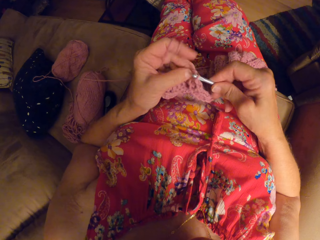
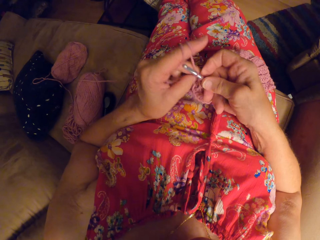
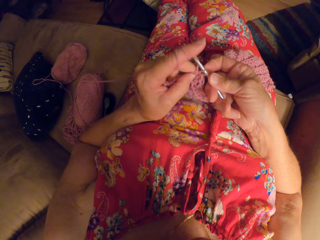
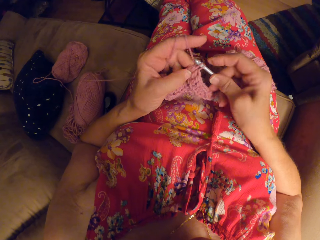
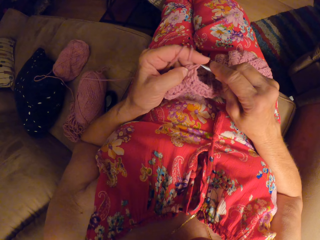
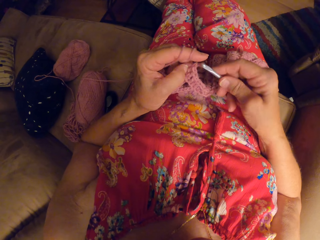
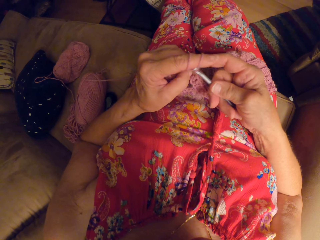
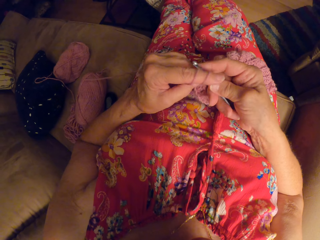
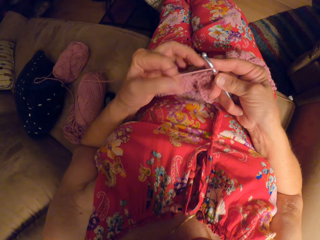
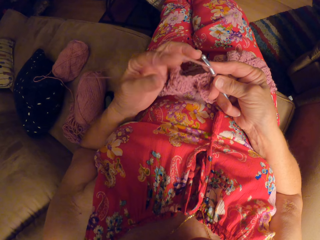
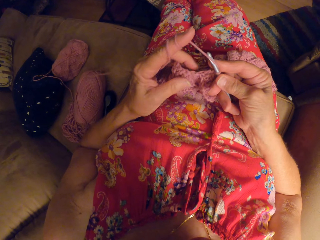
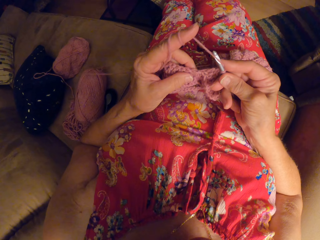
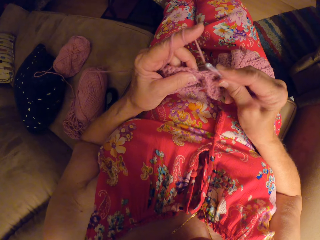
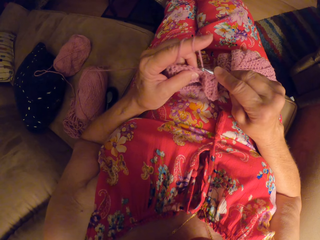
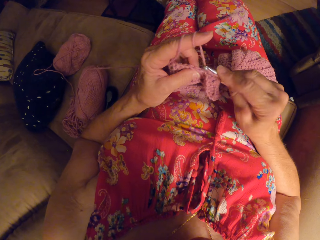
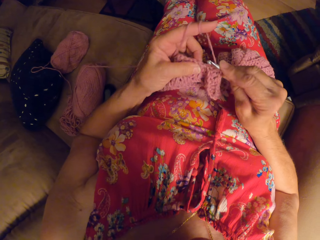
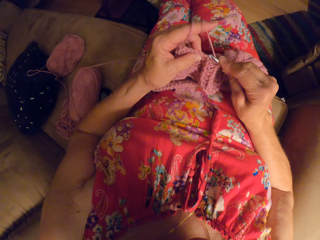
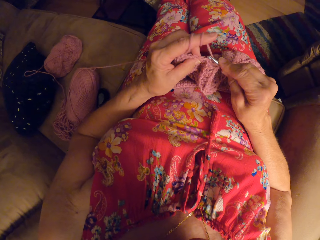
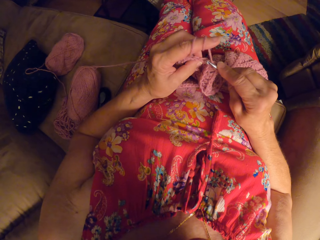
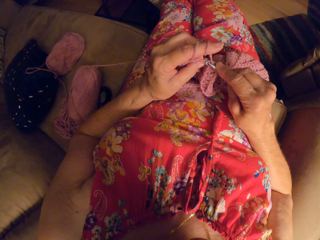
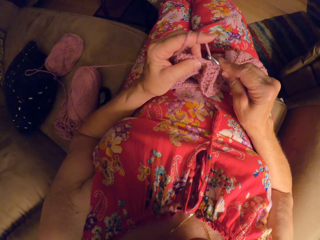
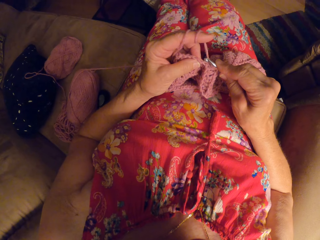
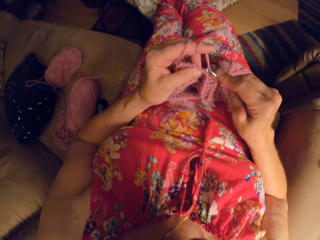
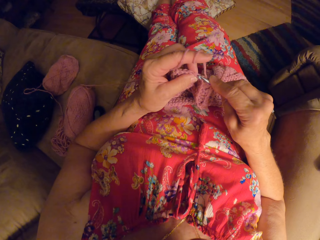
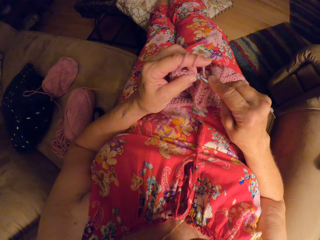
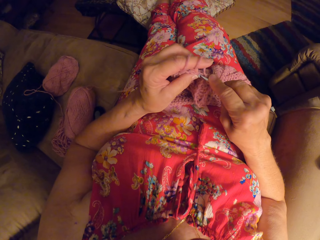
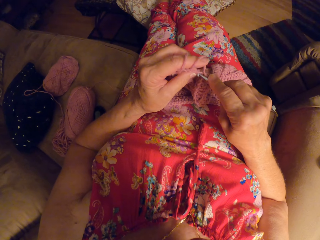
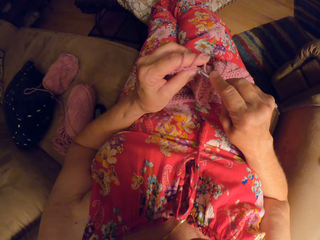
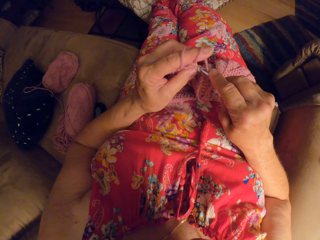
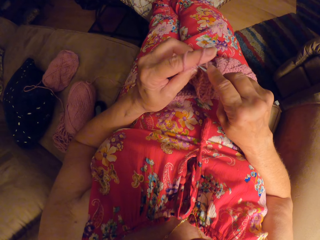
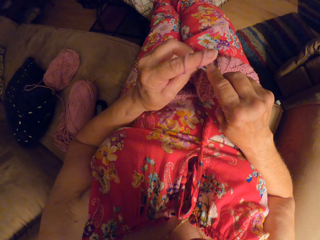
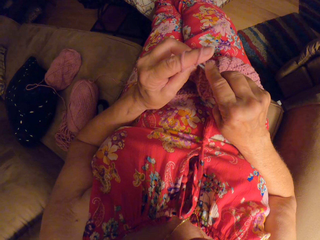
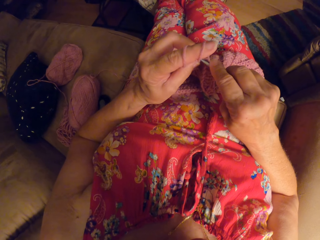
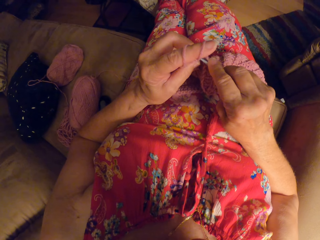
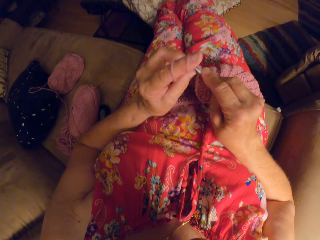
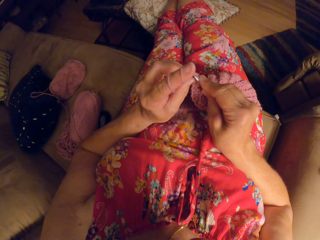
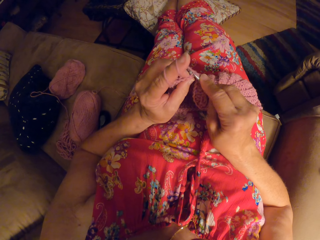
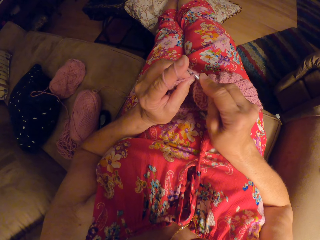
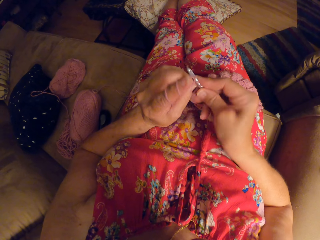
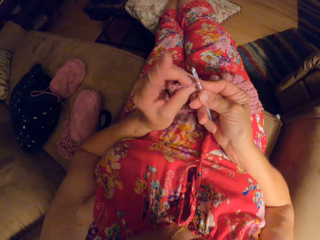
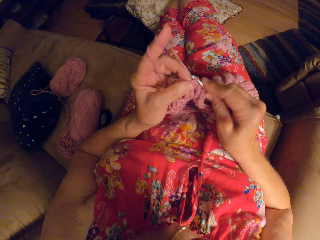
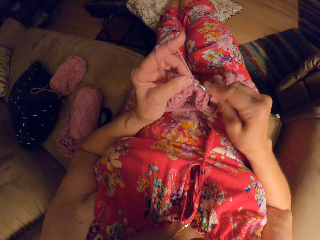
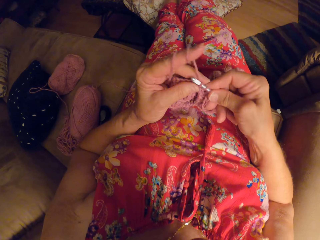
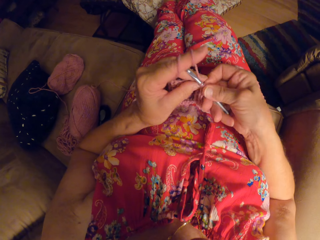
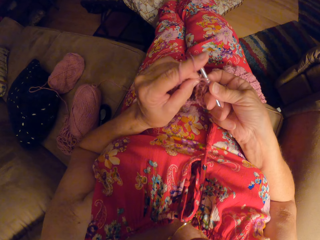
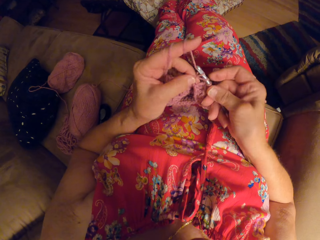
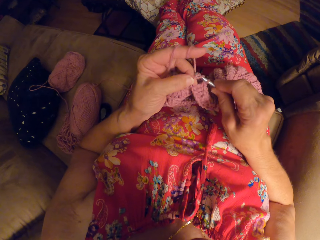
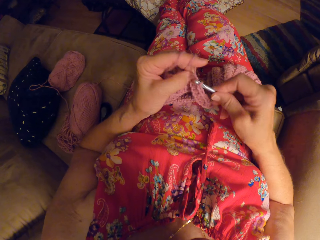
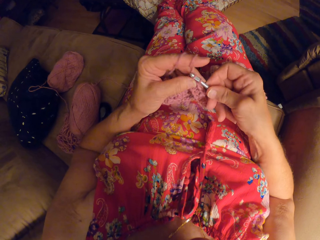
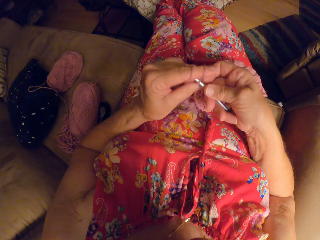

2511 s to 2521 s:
The camera wearer rolls a yarn on her finger. She knits a fabric.

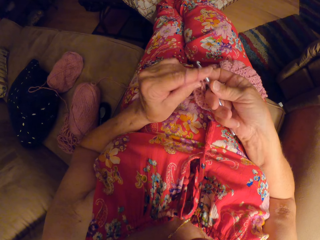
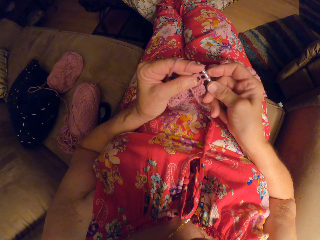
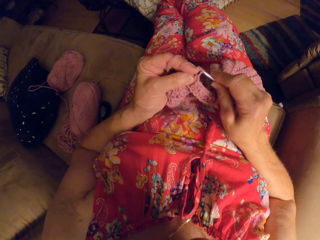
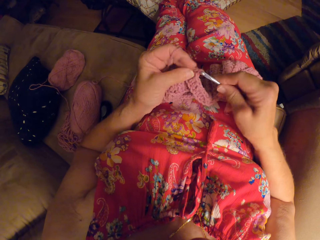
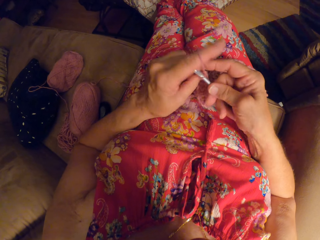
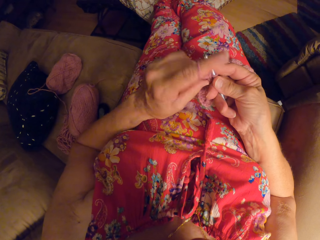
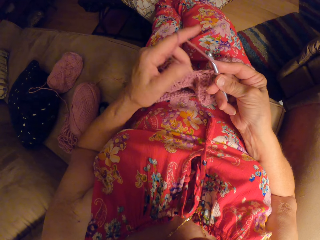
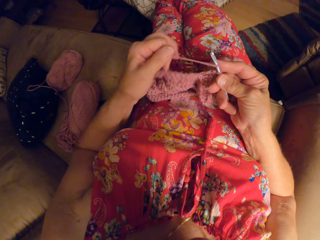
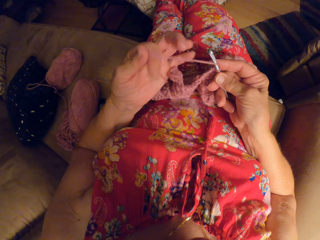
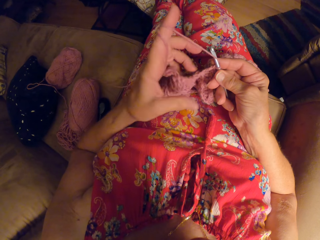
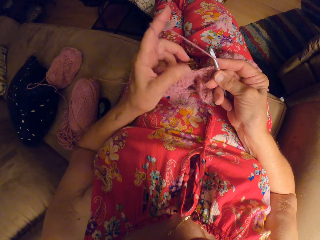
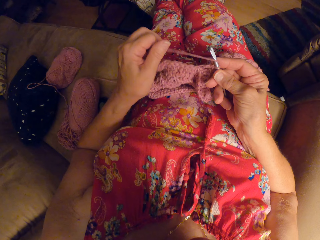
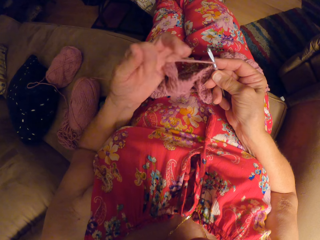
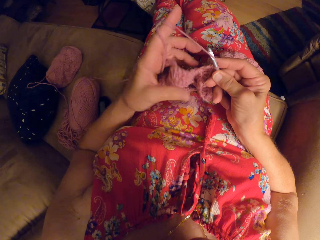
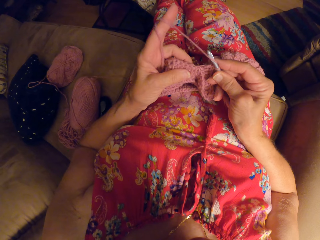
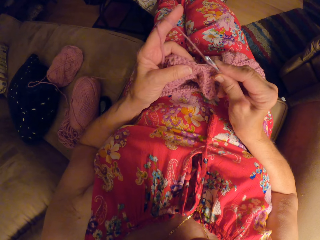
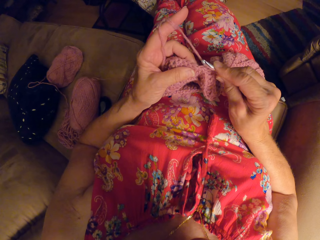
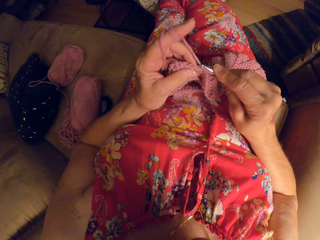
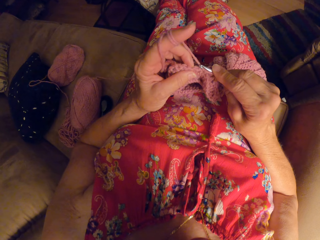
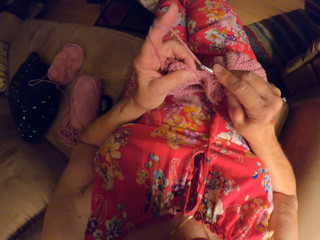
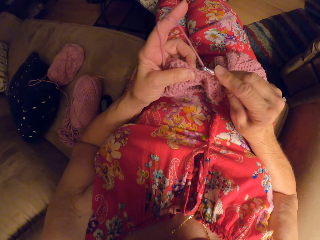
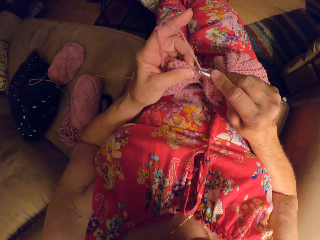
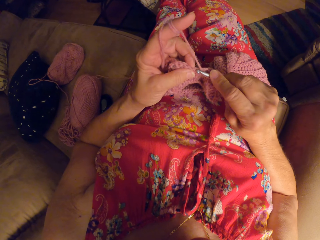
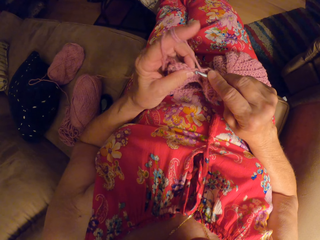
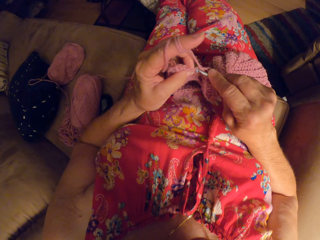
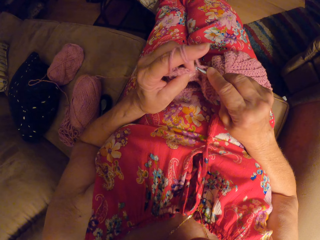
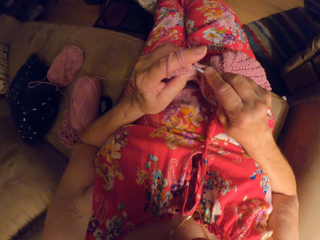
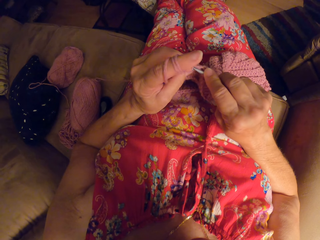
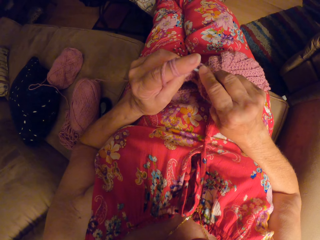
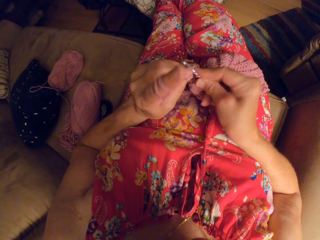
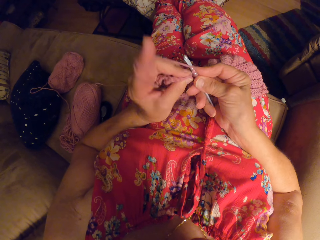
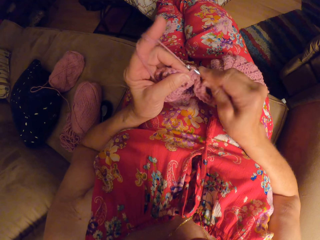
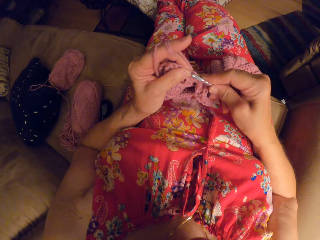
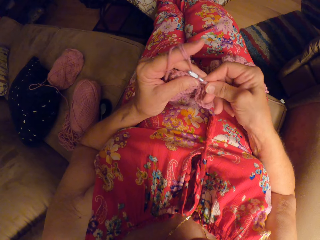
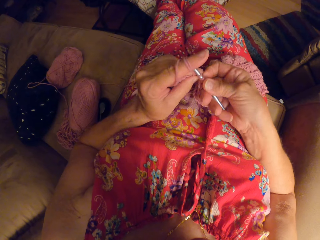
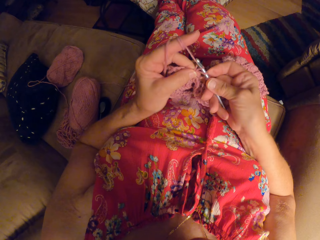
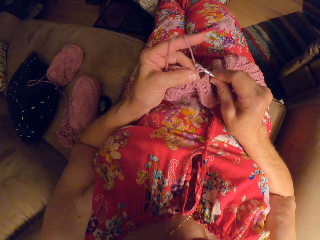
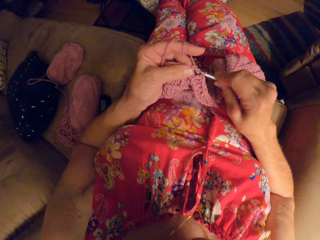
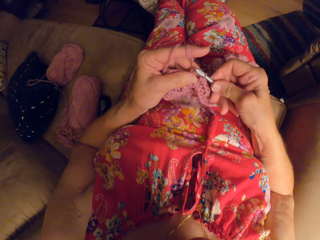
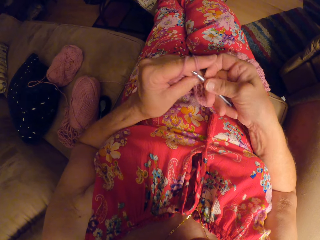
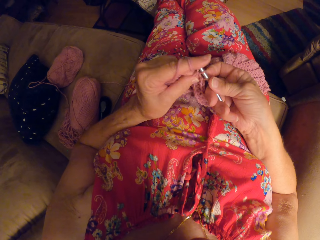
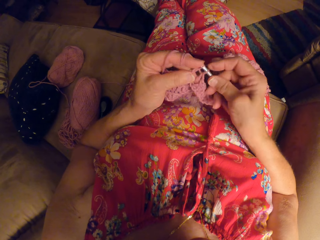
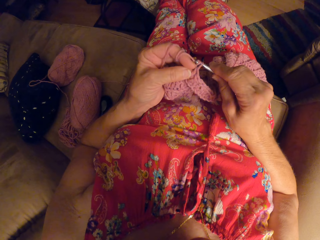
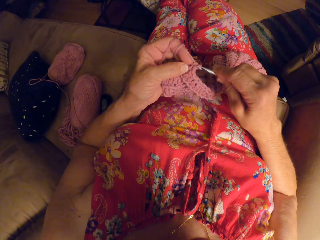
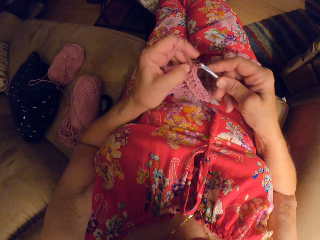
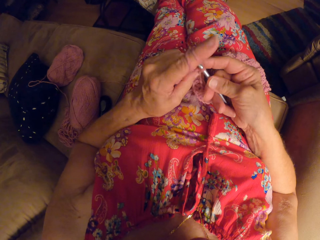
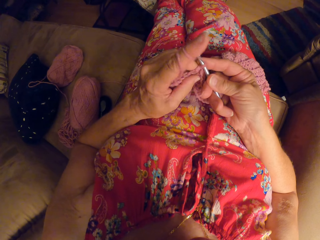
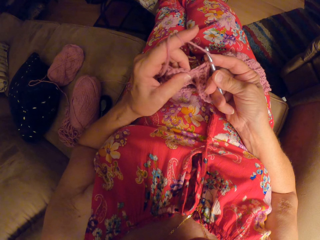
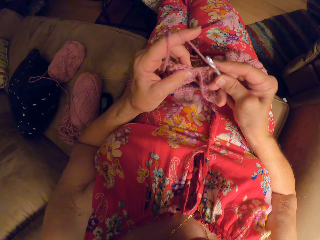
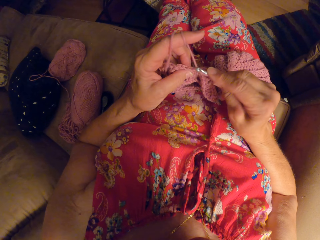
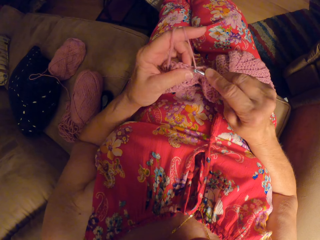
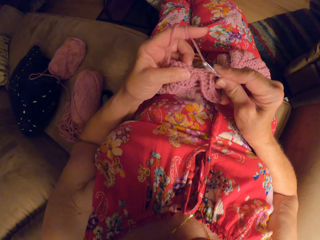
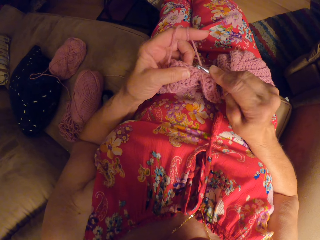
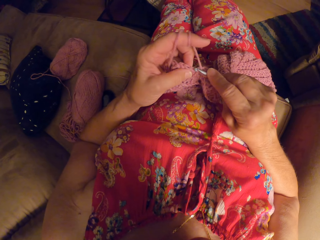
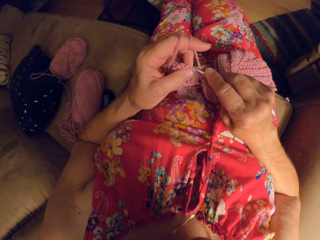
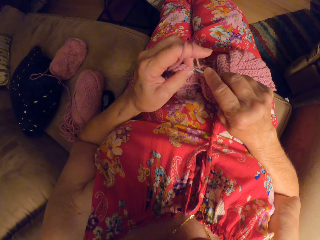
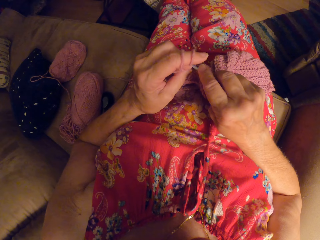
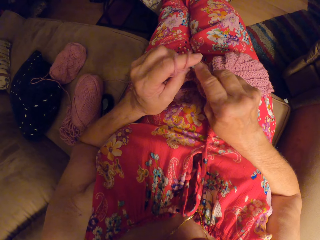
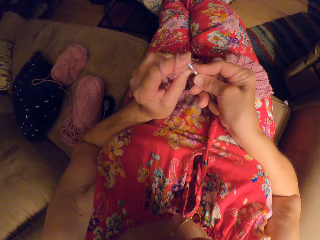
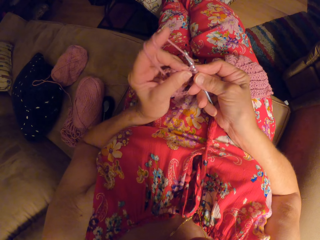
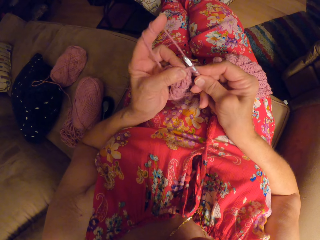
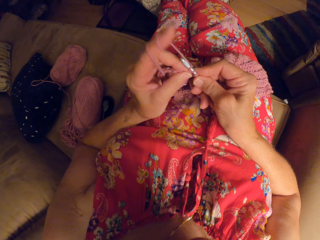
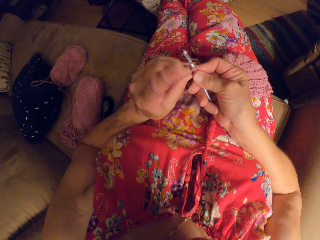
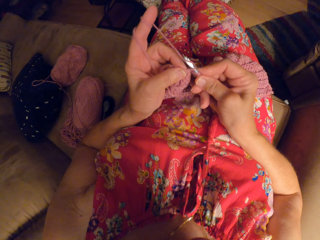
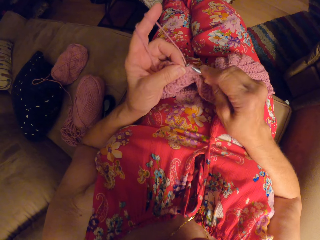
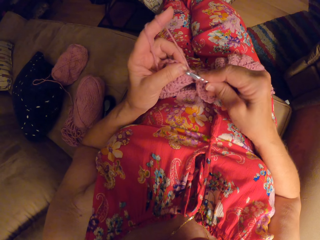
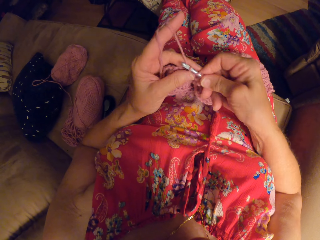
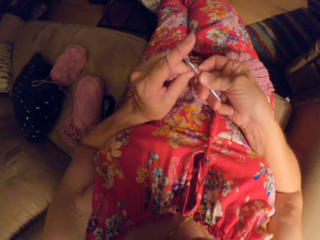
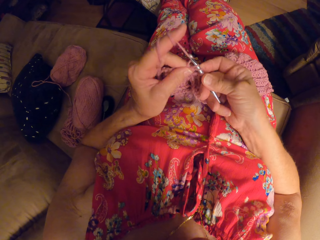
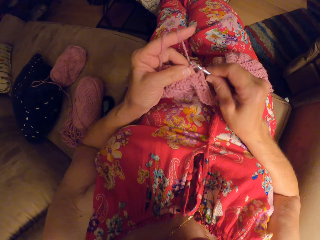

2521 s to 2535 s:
The camera wearer rolls a yarn on her finger. She knits a fabric.
